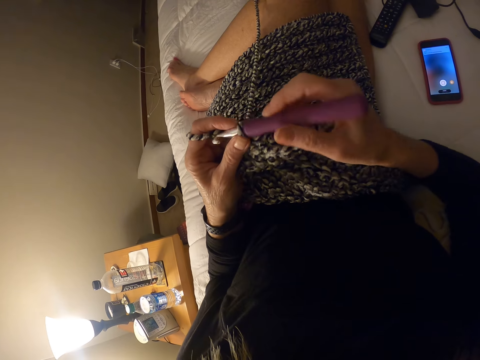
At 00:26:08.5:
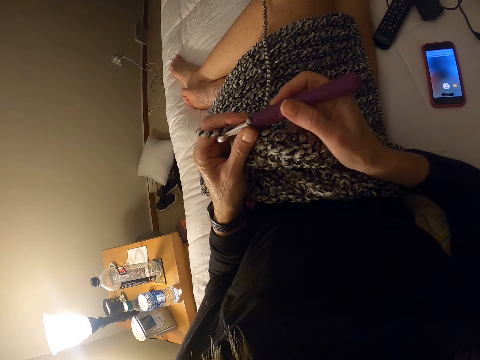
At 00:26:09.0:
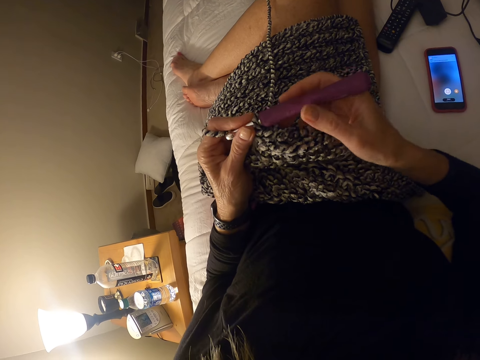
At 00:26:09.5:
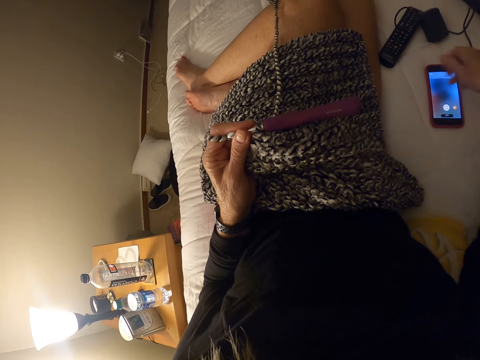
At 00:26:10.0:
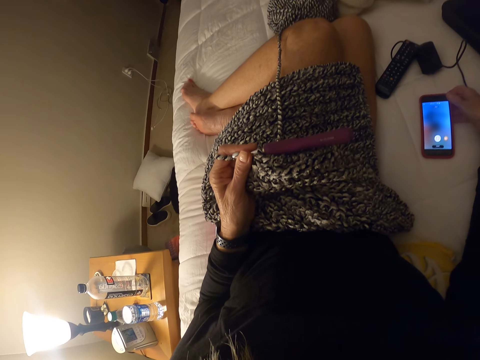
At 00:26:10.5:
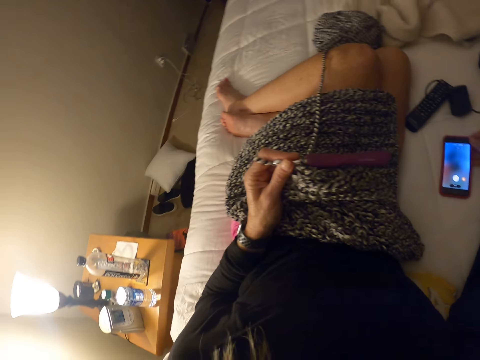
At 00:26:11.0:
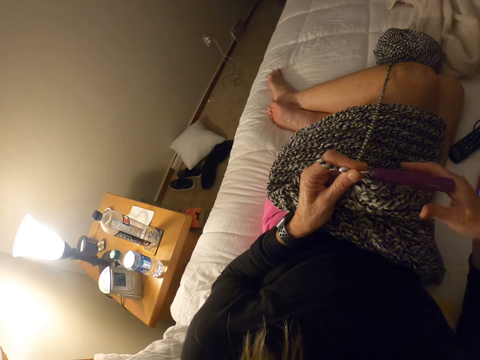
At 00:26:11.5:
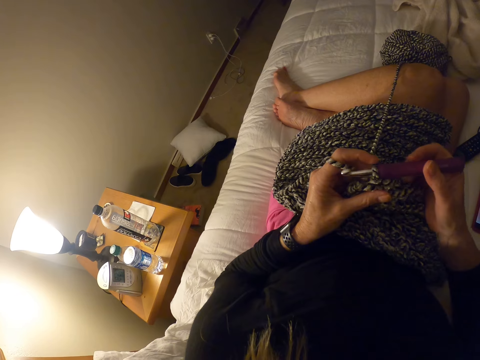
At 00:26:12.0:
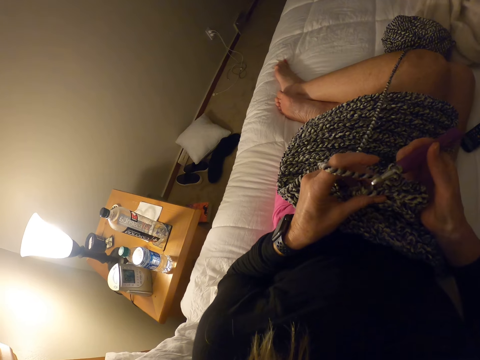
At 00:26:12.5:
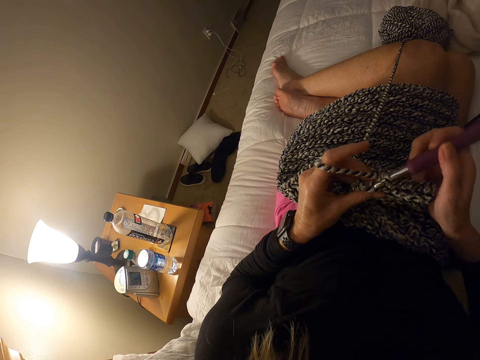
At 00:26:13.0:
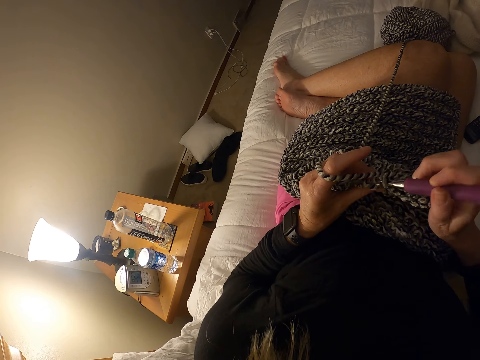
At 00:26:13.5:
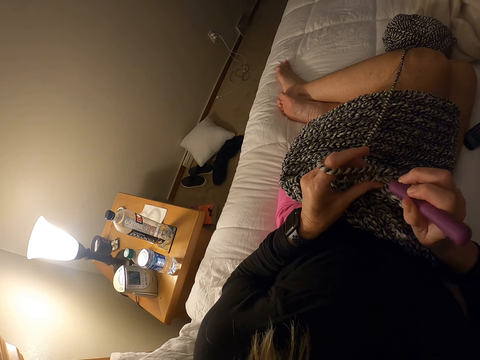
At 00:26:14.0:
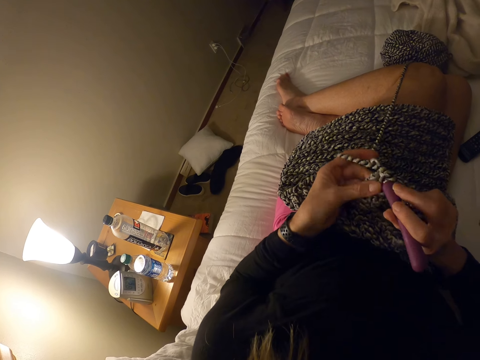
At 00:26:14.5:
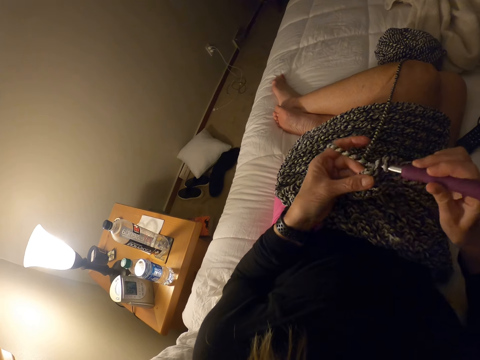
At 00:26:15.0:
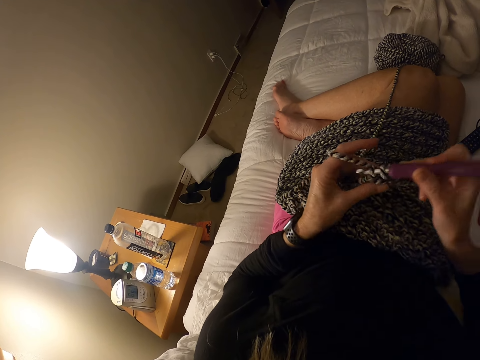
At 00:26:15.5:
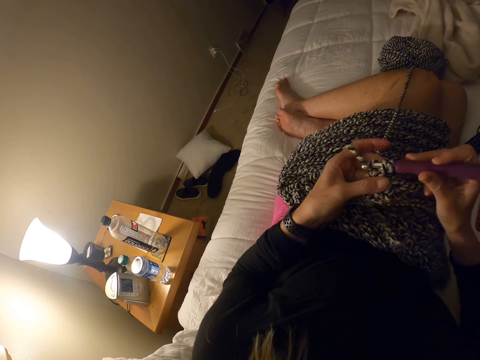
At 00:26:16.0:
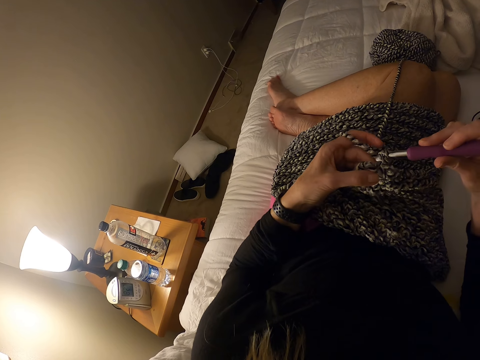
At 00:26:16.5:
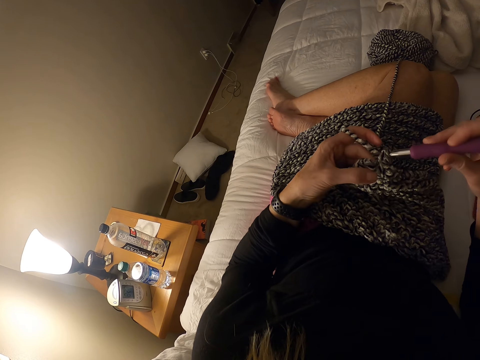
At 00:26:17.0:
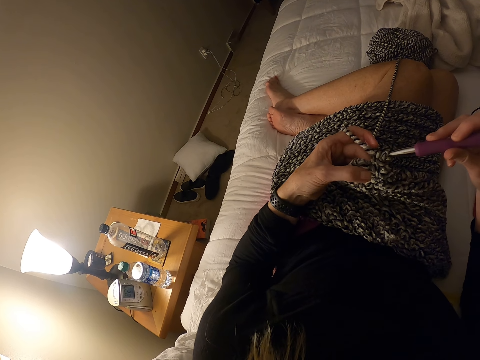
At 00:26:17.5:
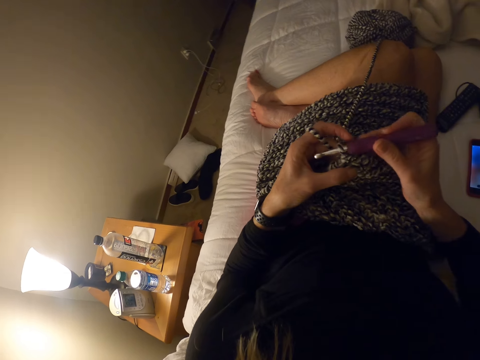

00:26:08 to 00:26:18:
The camera wearer touches a phone on the bed. They crochet the piece of cloth using the crochet hook.

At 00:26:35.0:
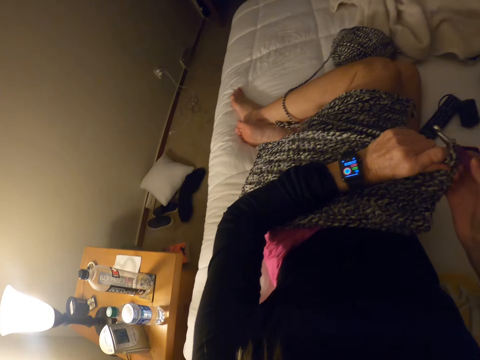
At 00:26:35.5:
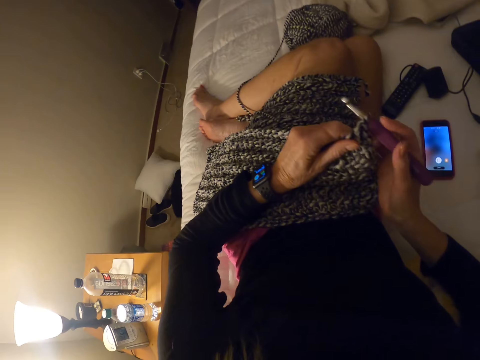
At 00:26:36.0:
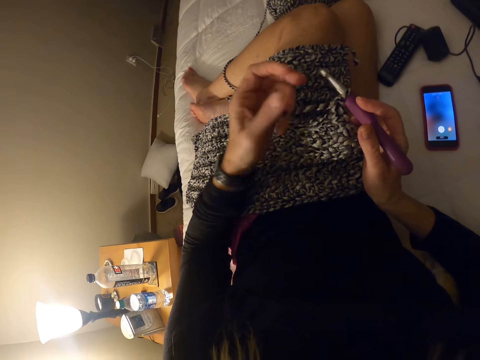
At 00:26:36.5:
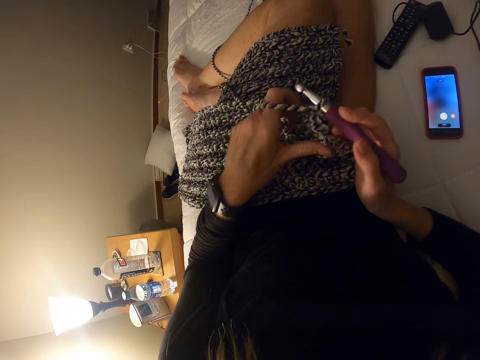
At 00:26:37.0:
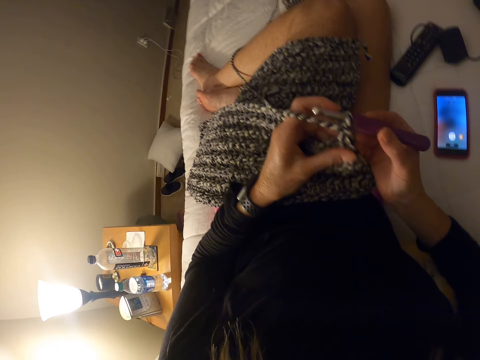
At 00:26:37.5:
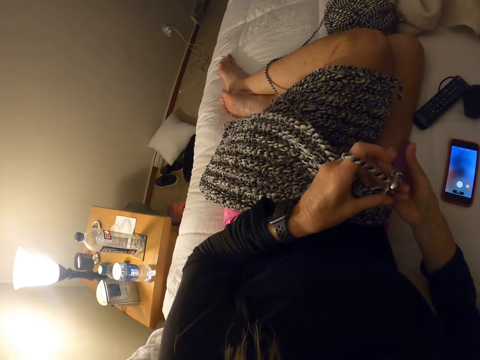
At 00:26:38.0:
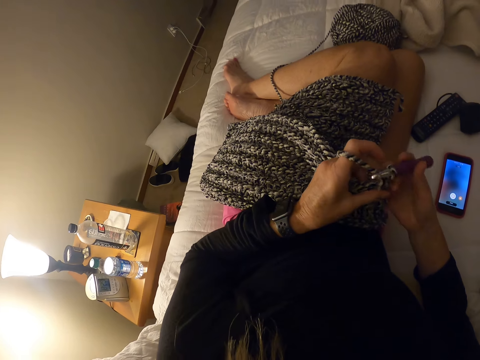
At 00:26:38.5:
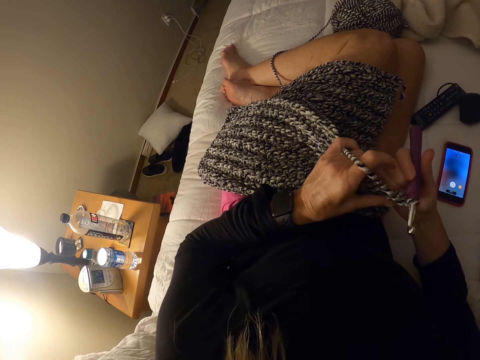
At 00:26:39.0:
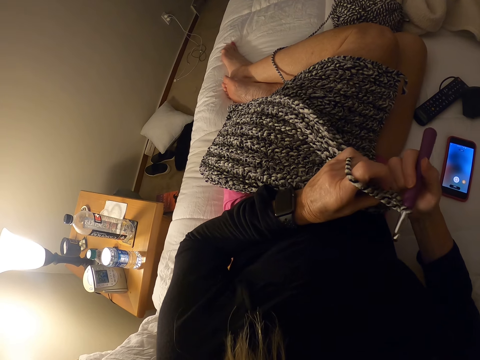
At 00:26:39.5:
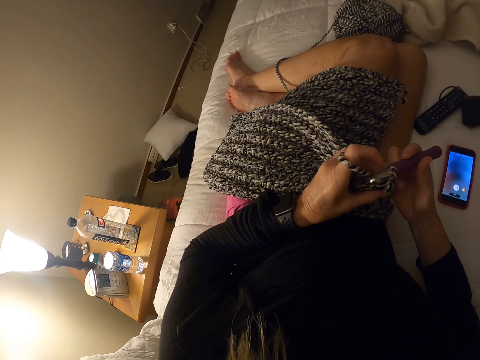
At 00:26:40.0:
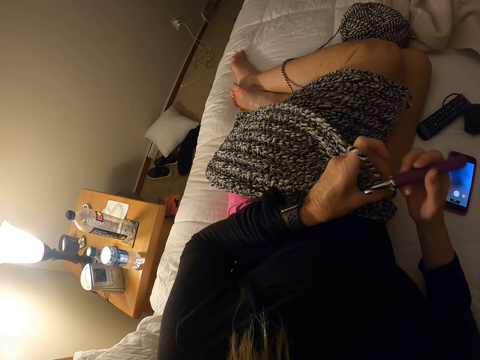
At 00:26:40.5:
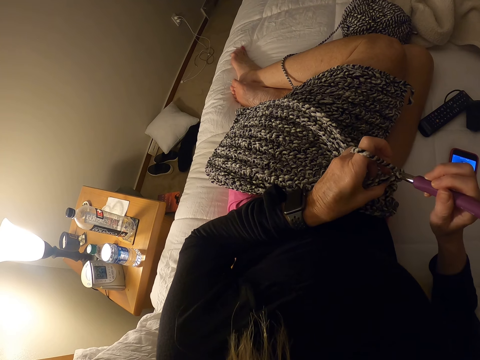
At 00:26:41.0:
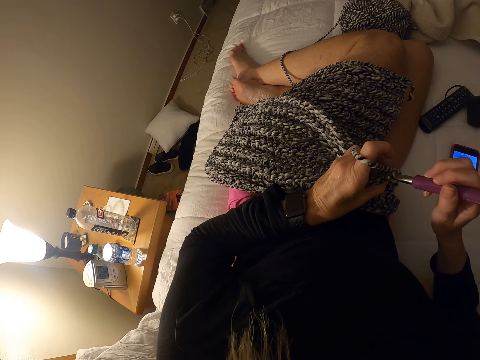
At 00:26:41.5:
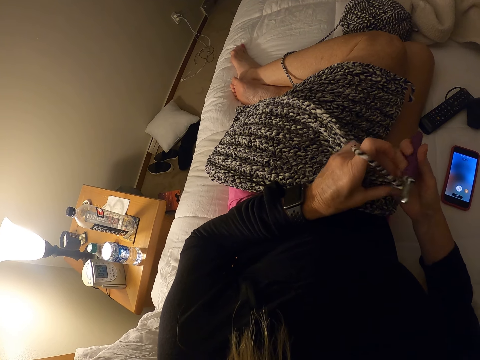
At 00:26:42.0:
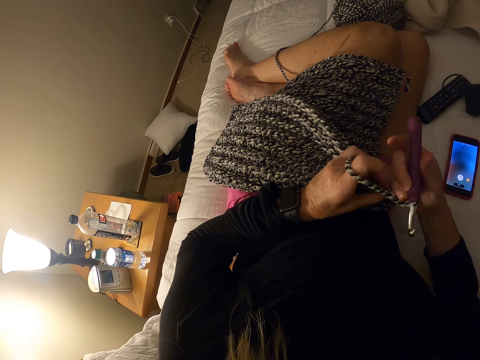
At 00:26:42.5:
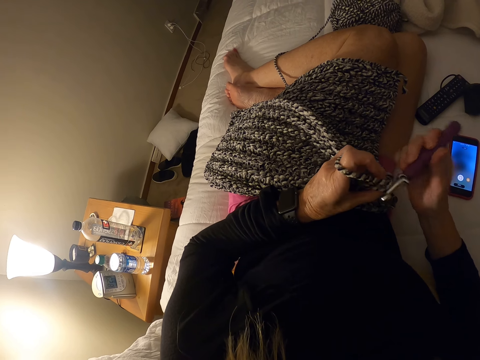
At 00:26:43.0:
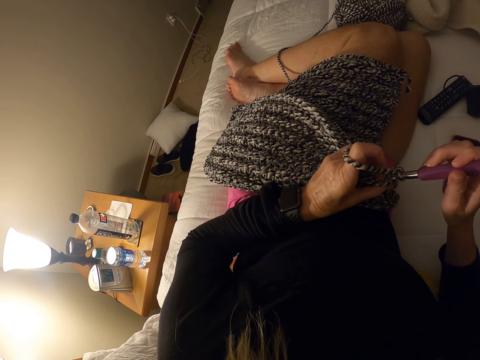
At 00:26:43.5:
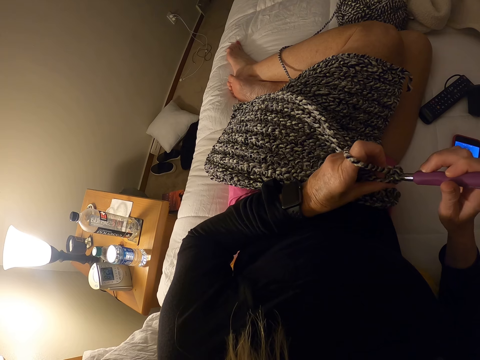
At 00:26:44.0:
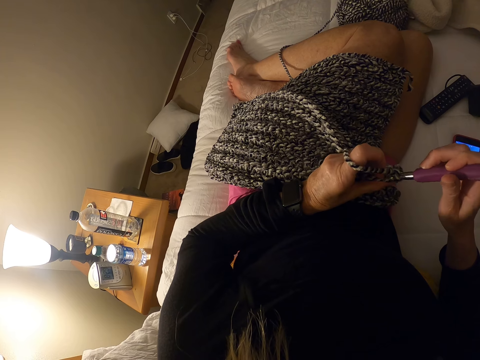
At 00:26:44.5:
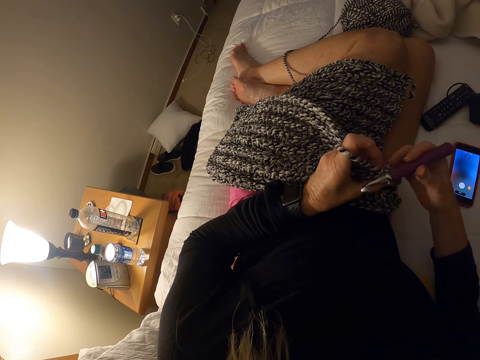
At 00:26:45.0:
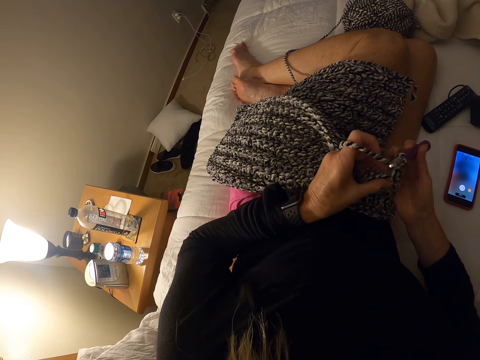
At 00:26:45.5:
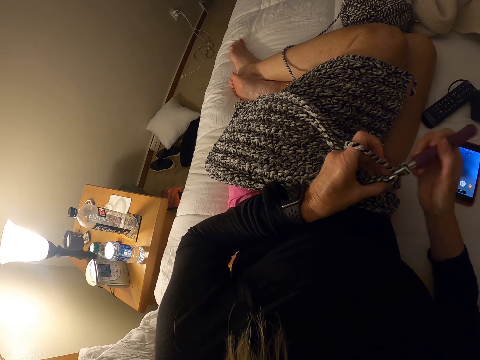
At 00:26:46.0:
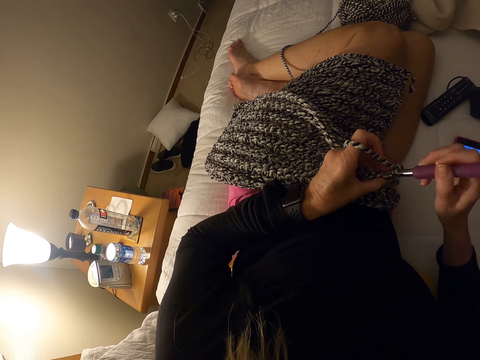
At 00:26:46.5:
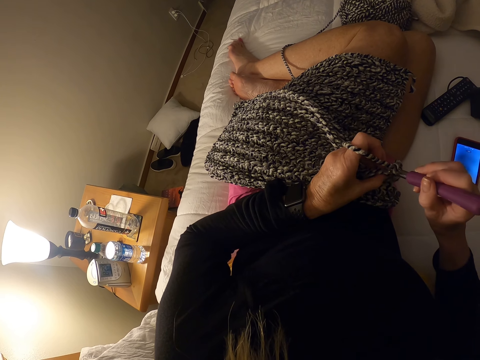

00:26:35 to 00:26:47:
The camera wearer crochets the piece of cloth using the crochet hook.

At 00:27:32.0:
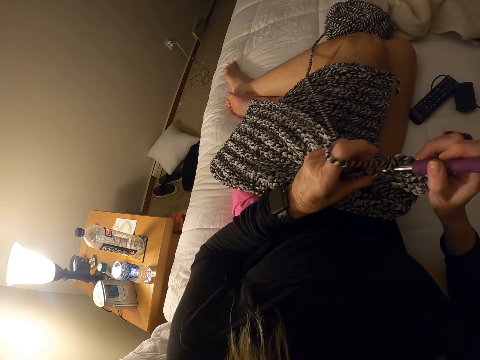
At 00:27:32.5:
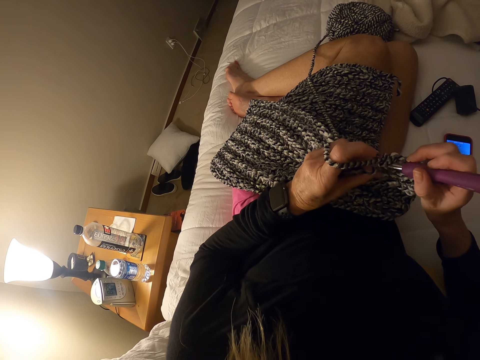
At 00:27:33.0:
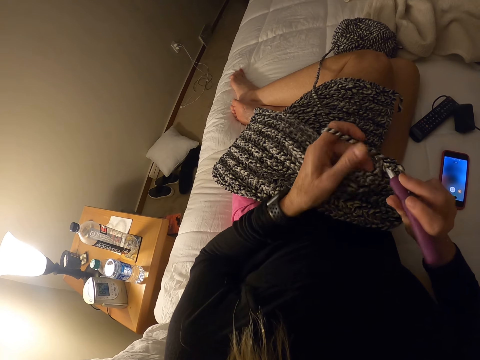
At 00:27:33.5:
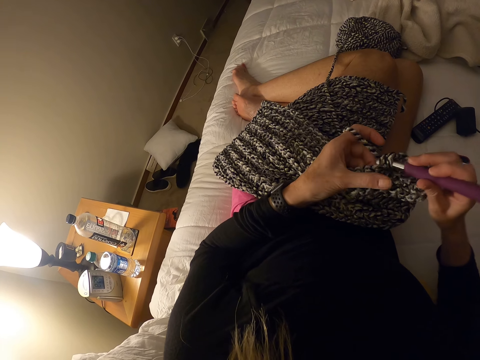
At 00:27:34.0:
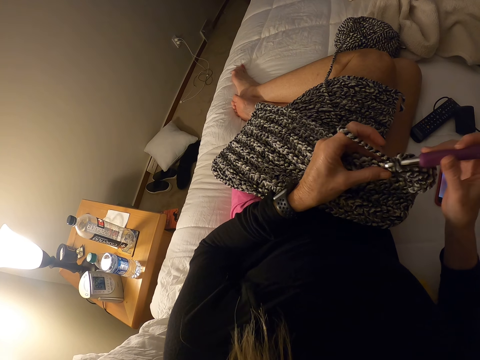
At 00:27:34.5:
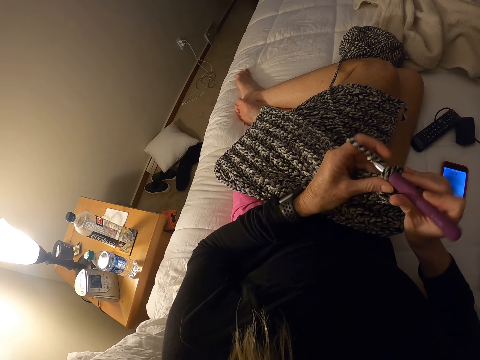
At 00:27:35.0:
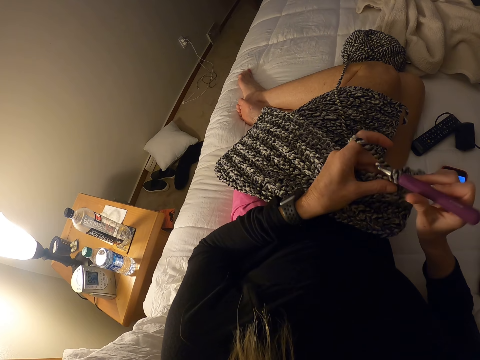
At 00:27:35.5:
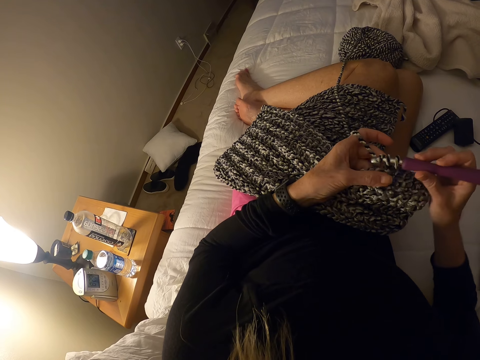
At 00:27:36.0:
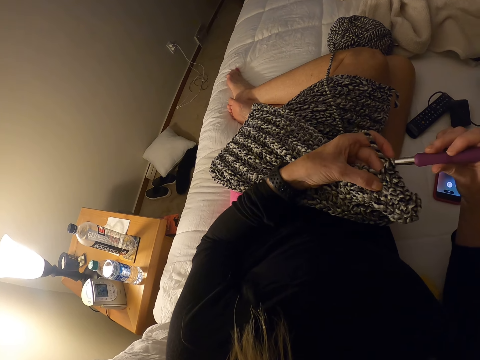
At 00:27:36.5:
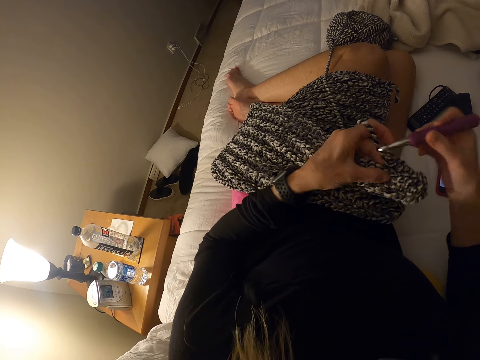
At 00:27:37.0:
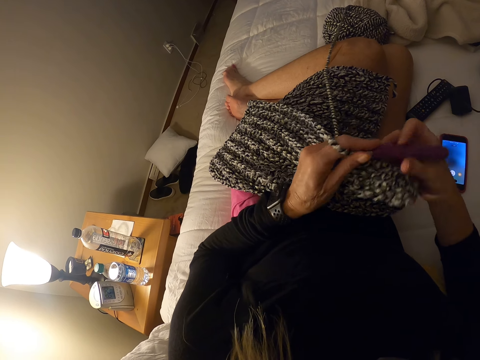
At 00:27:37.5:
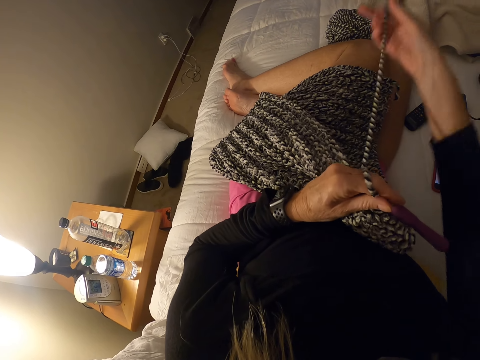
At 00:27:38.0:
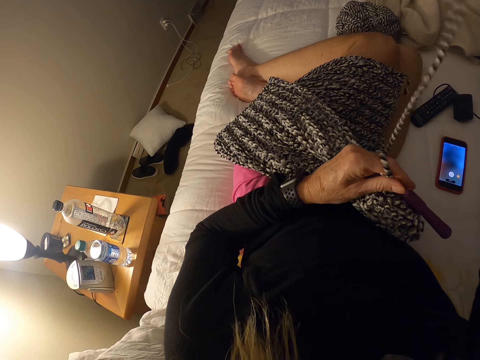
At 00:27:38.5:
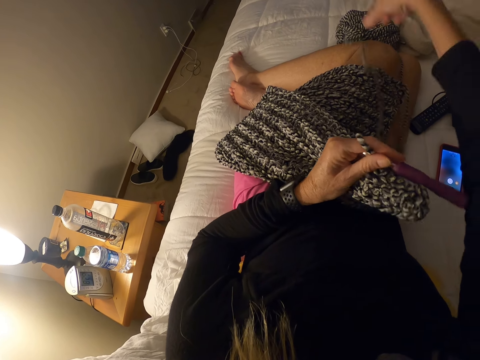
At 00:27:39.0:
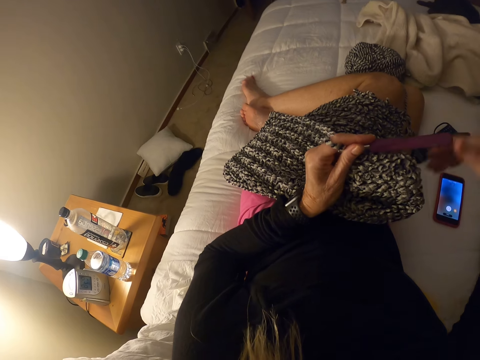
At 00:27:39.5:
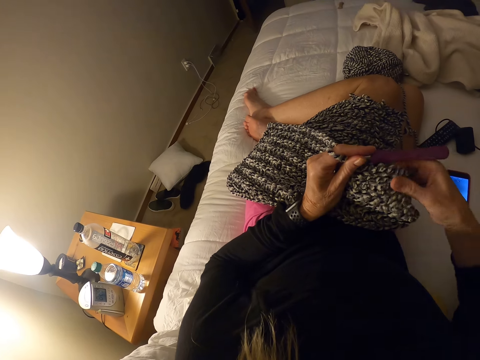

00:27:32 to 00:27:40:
The camera wearer adjusts a piece of knitted fabric on a lap. She knits the piece of fabric with a knitting needle. She pulls up a knitting thread from the piece of knitted fabric. She adjusts the yarn in her hand.
